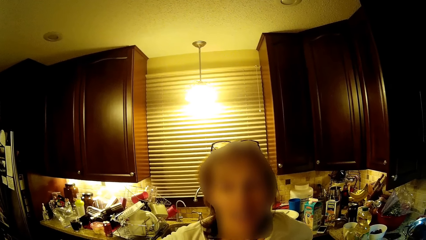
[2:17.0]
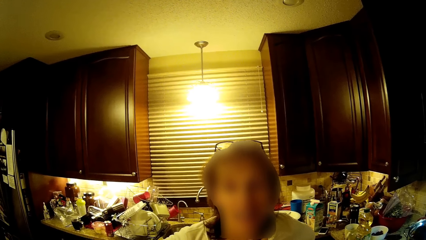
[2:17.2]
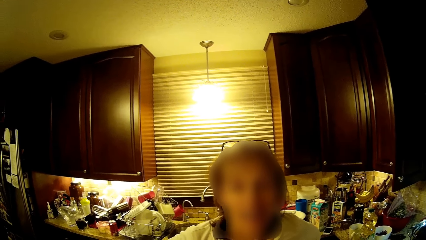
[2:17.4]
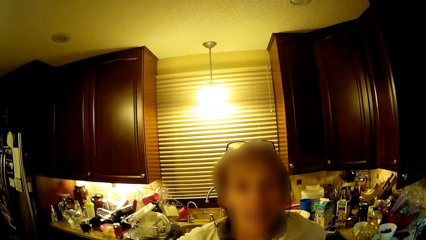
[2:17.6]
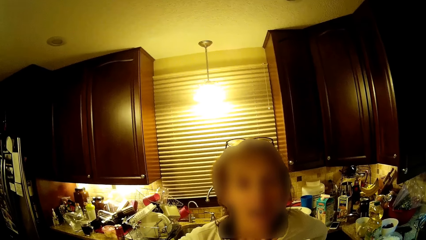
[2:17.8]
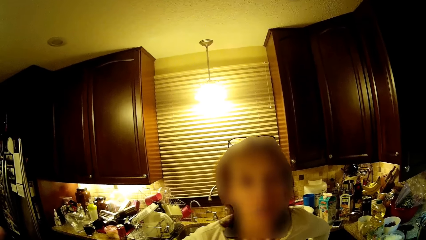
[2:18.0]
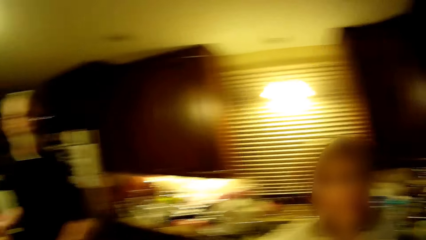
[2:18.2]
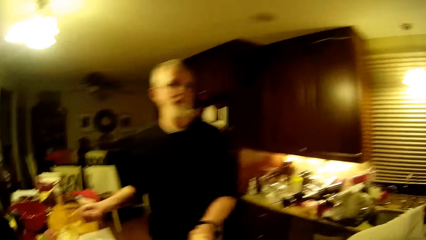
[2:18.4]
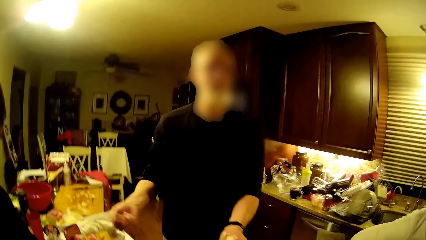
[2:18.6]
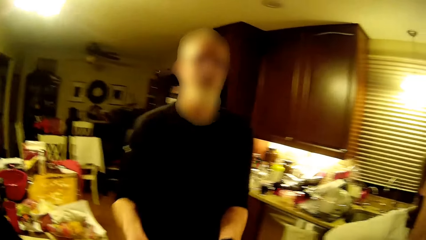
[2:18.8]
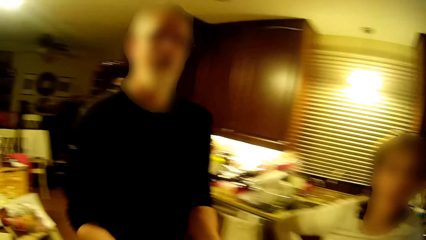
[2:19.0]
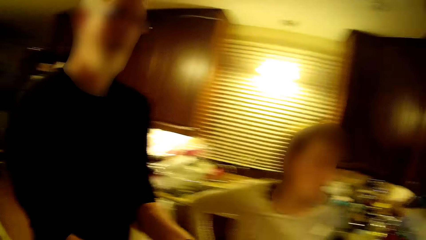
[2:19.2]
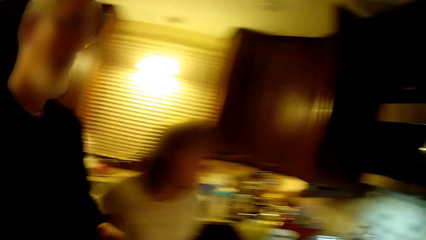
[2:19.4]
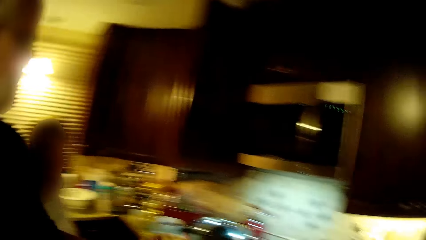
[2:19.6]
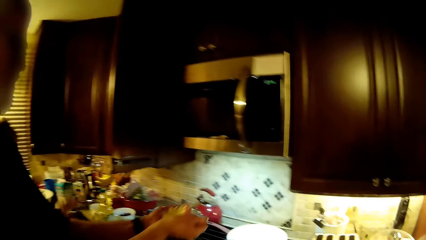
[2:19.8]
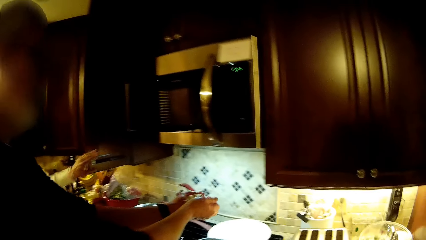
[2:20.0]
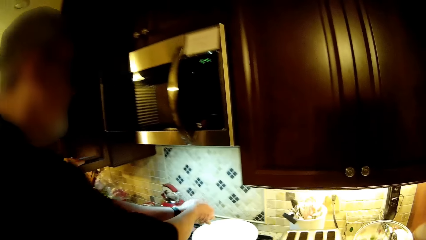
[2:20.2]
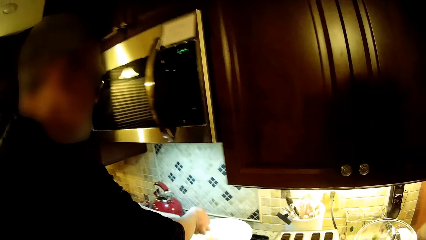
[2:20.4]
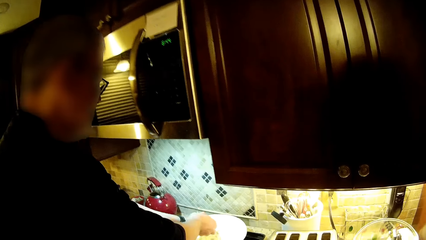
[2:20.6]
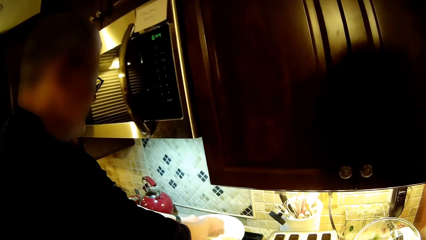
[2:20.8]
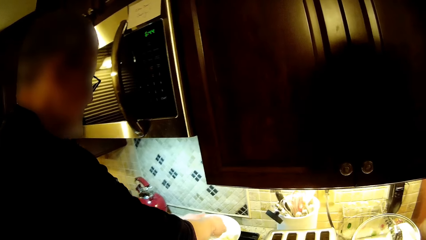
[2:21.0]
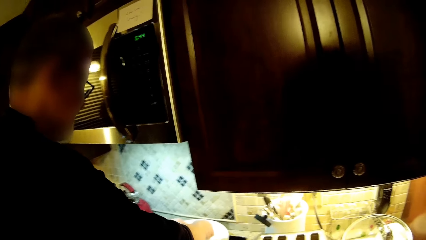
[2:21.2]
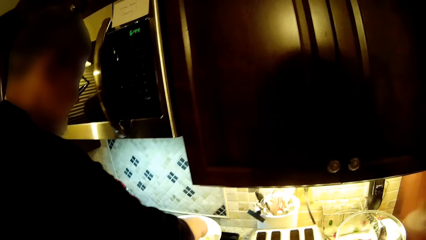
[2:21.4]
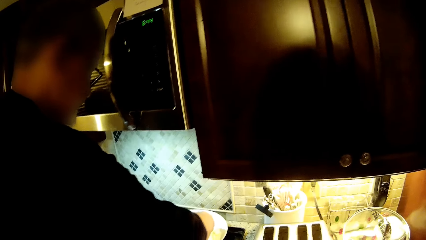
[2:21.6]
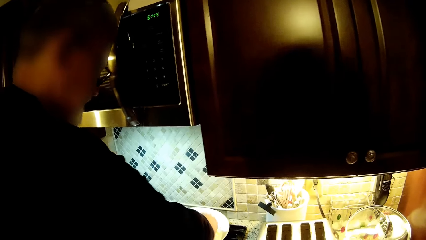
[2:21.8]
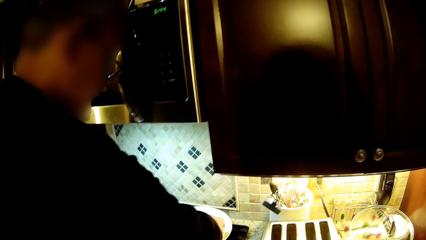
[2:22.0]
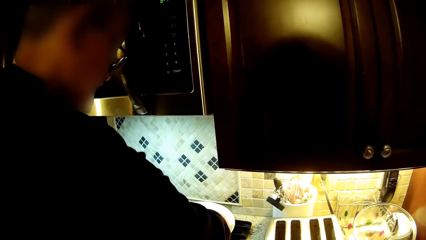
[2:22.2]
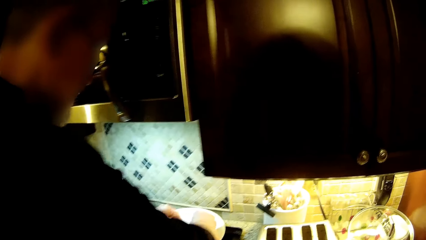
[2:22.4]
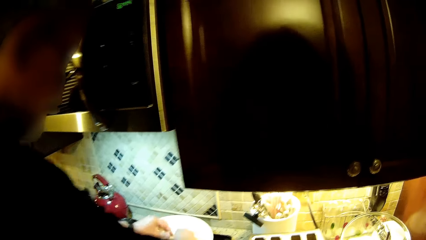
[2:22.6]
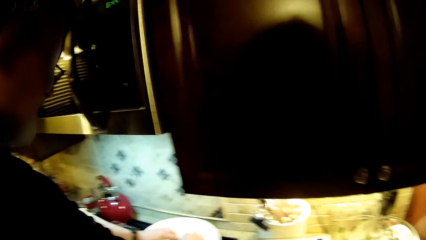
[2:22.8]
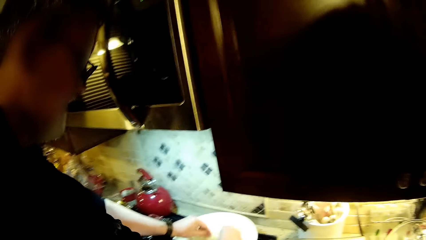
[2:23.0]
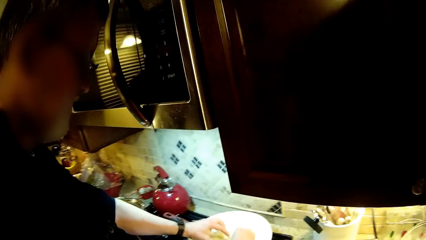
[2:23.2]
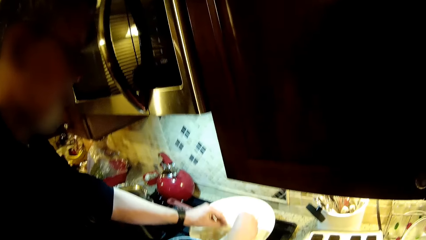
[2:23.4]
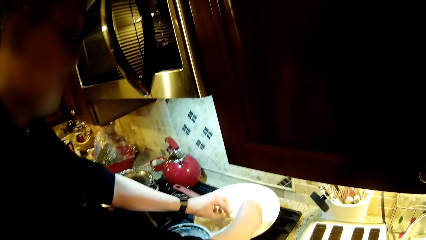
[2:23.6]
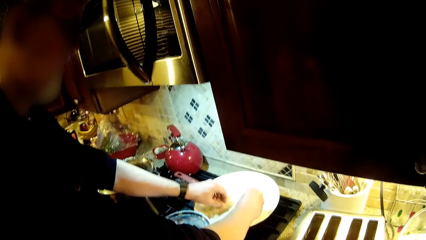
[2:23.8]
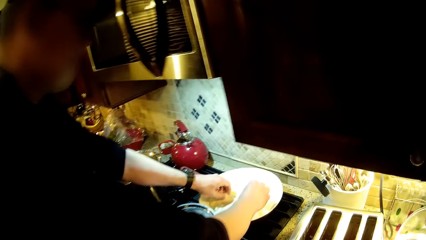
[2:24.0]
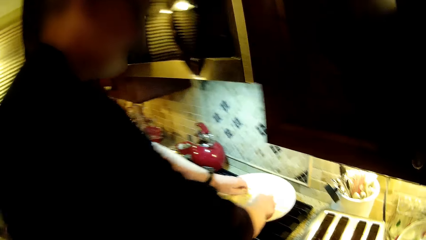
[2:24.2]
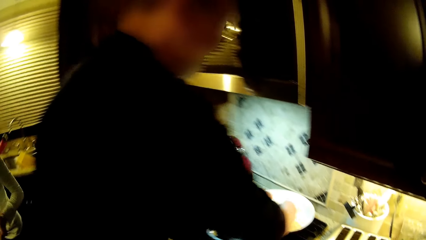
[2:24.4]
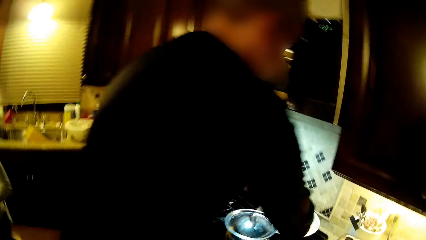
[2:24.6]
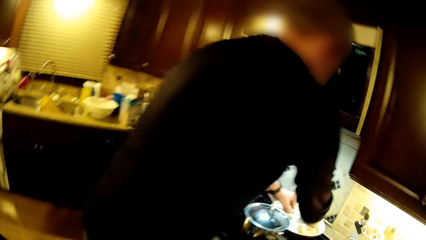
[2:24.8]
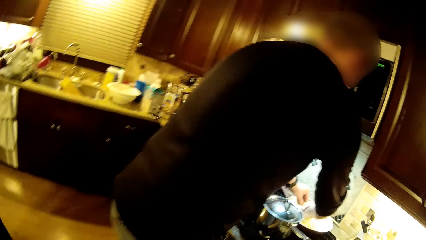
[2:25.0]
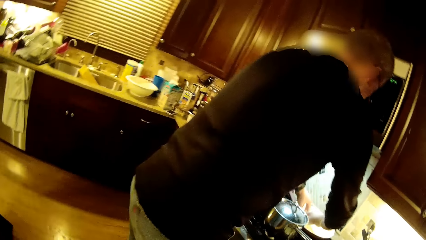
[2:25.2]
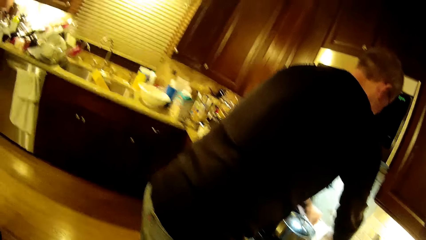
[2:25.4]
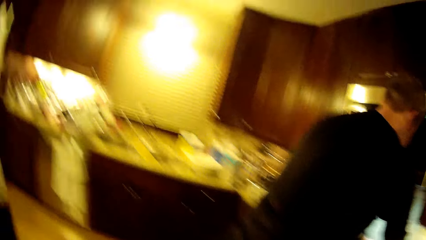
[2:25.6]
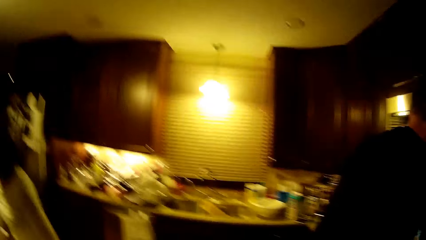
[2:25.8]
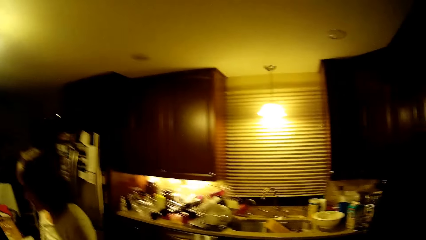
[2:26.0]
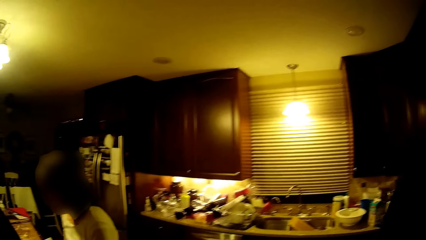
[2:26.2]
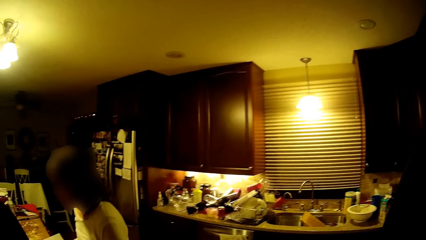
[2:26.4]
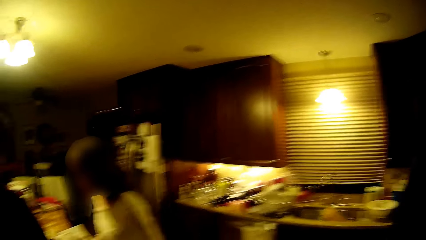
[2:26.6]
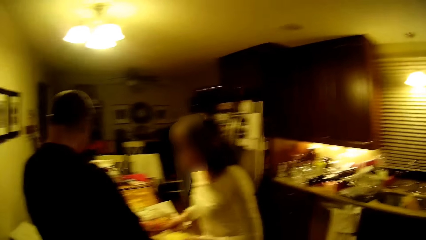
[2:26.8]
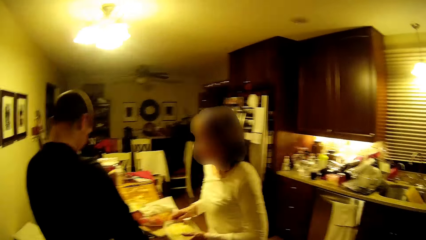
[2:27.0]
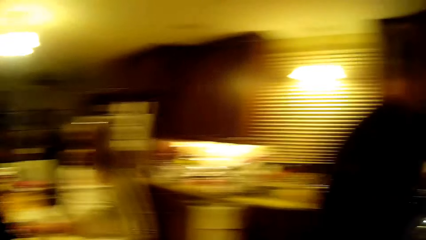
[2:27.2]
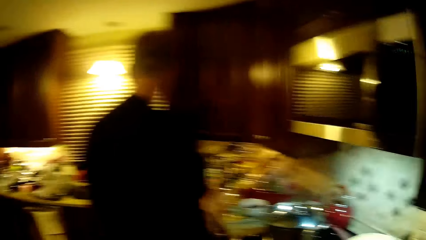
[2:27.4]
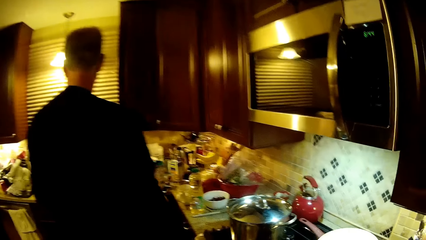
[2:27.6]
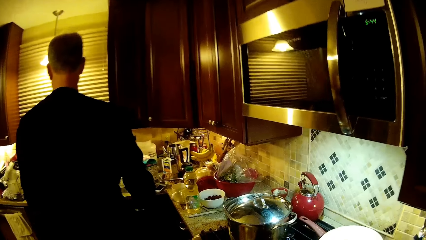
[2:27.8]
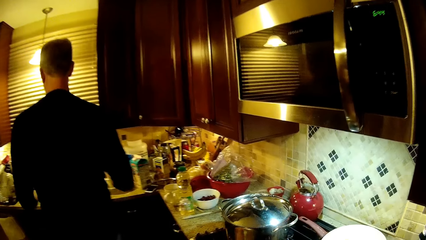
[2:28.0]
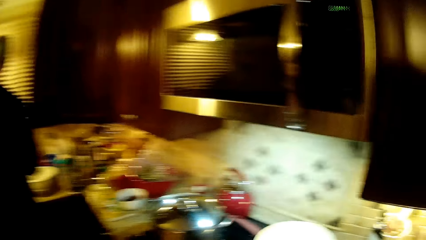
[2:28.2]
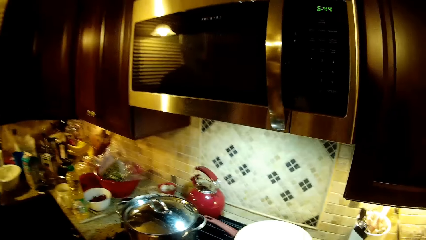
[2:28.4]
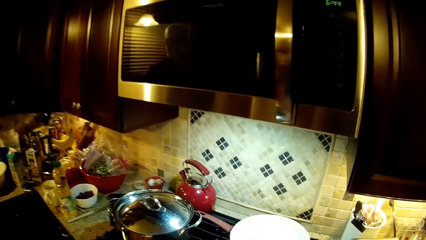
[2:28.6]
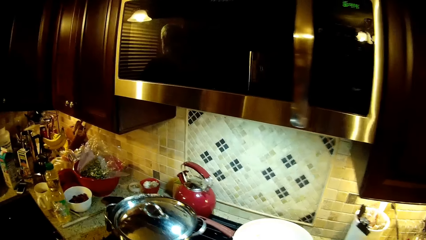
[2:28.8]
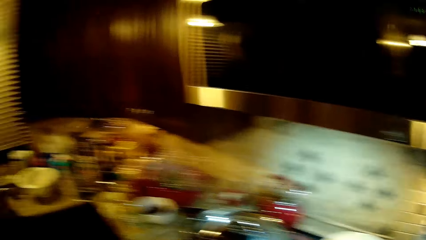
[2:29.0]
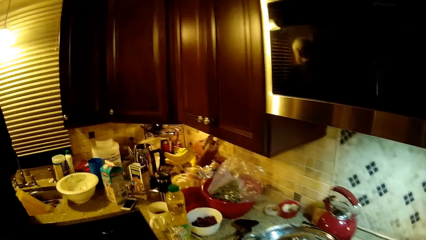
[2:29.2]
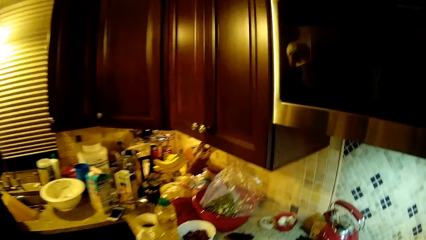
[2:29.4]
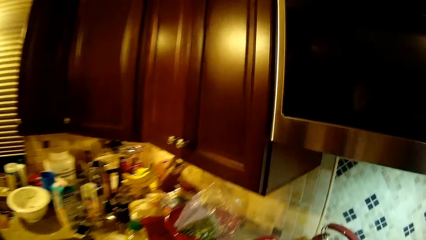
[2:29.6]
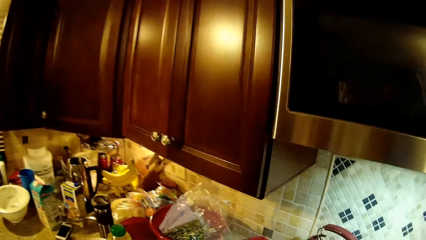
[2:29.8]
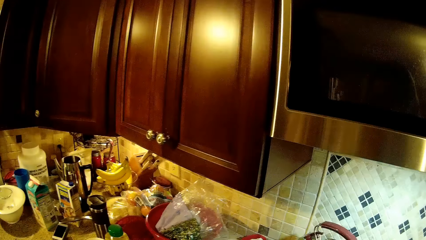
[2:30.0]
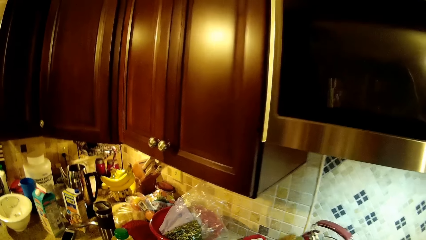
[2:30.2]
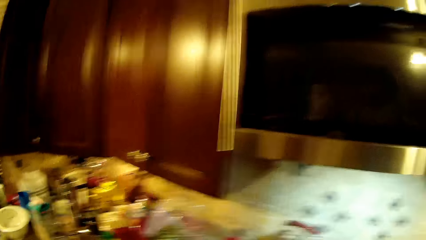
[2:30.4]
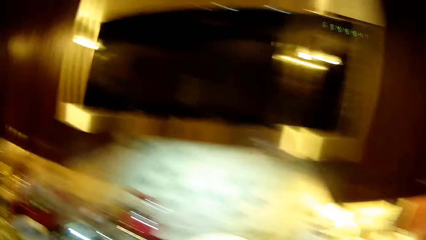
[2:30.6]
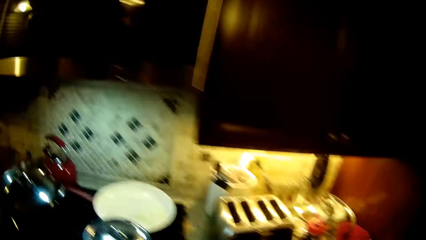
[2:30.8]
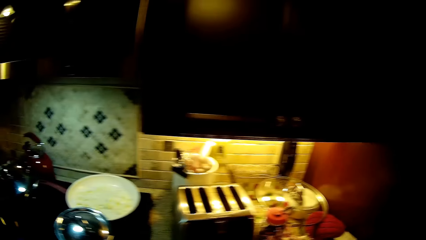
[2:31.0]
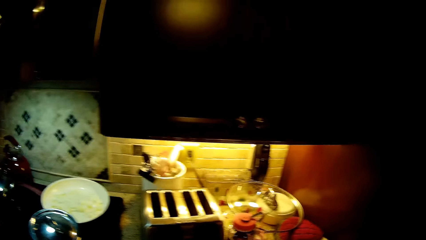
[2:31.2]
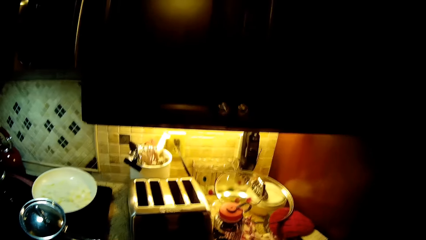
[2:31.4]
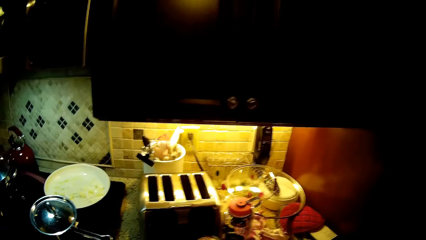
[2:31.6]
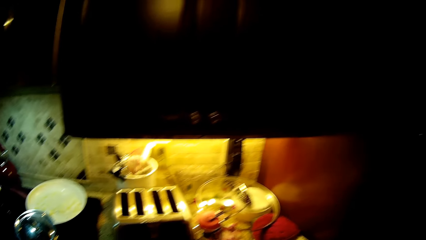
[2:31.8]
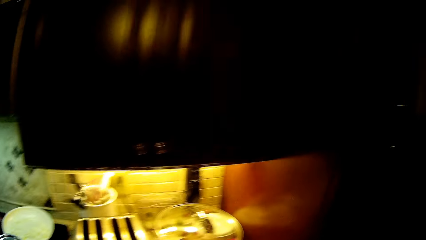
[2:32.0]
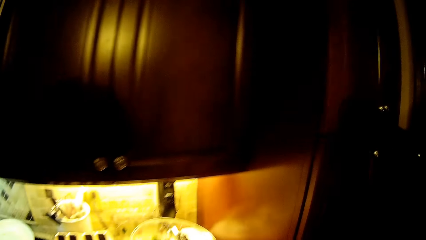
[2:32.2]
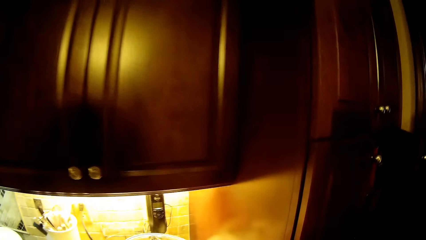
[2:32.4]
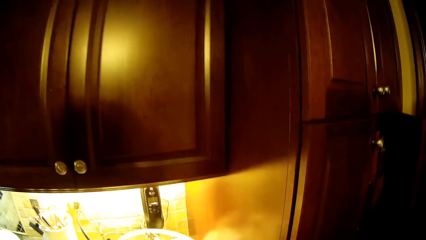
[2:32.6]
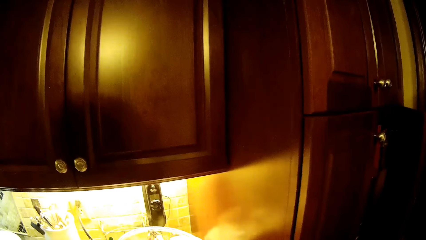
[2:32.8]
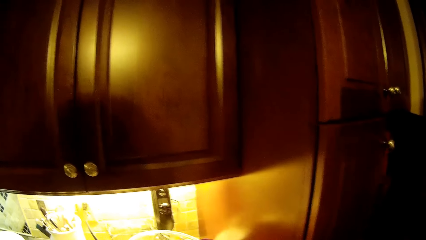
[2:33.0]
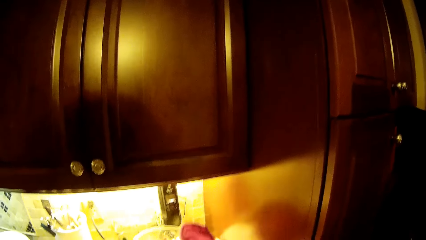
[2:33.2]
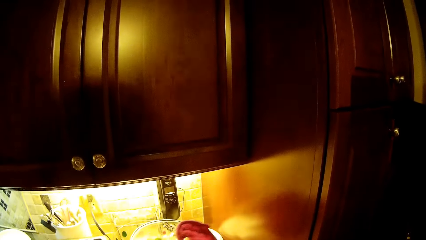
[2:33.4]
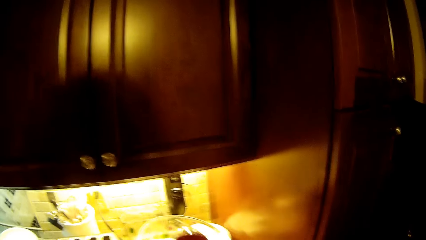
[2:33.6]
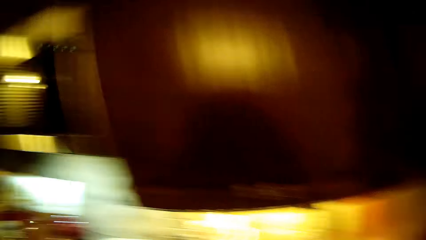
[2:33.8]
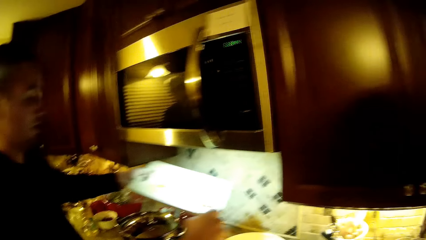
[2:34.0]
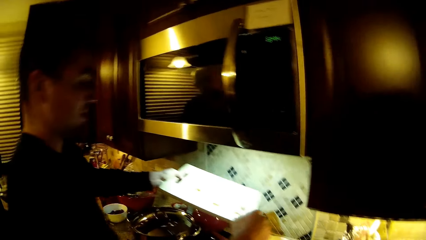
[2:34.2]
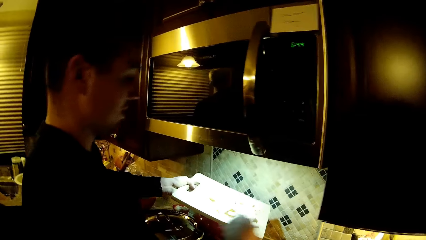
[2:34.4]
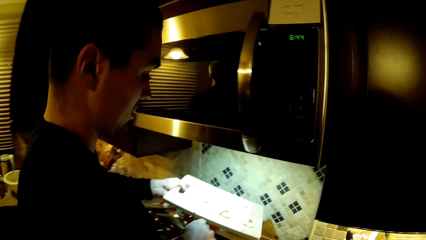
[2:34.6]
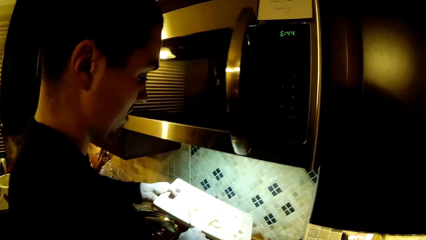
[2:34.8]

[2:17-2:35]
The camera wearer looks at a man. A woman closes the cabinet. The man puts the pieces of onions in the cooking pan. The camera wearer looks around the kitchen. The man walks towards the sink. The camera wearer picks up the towel.
